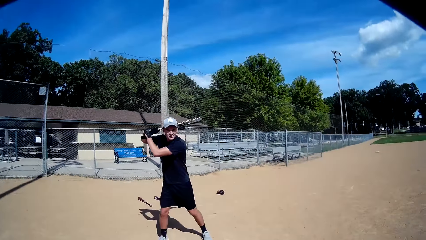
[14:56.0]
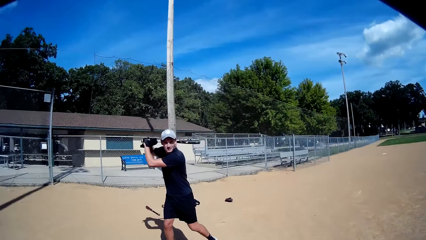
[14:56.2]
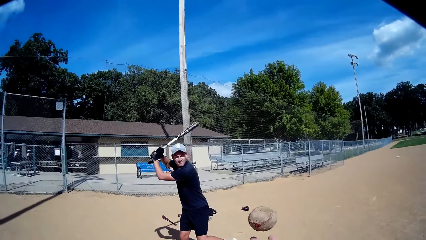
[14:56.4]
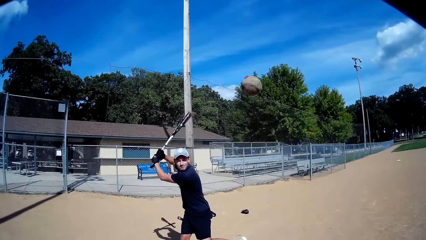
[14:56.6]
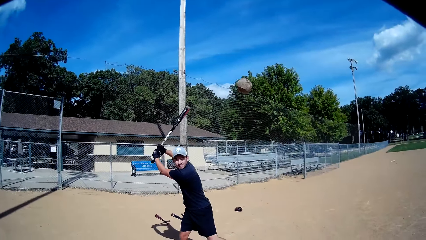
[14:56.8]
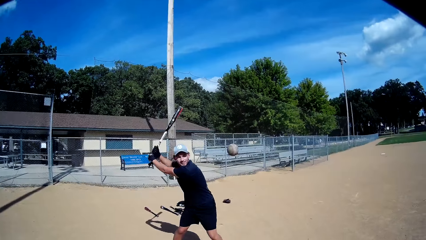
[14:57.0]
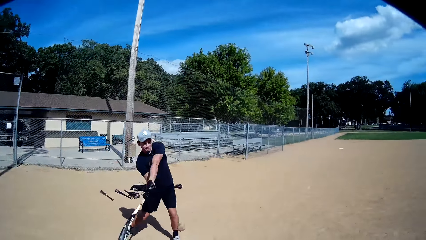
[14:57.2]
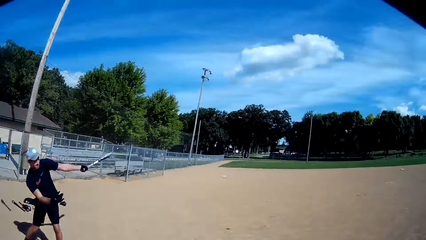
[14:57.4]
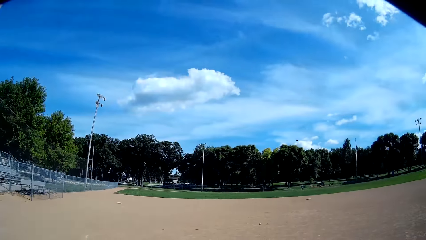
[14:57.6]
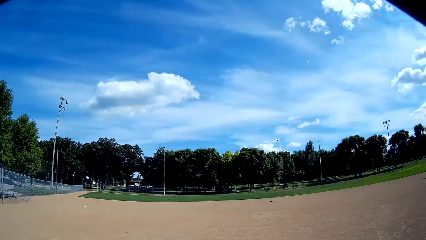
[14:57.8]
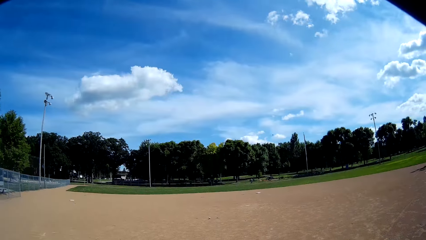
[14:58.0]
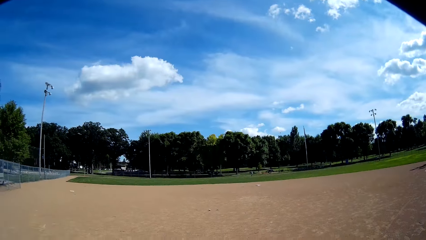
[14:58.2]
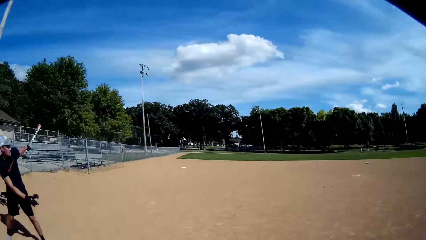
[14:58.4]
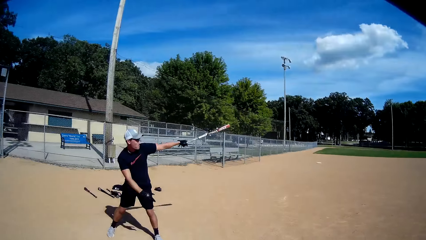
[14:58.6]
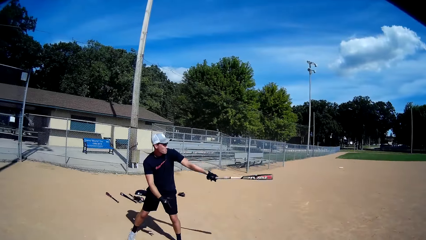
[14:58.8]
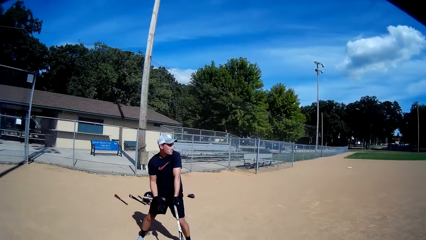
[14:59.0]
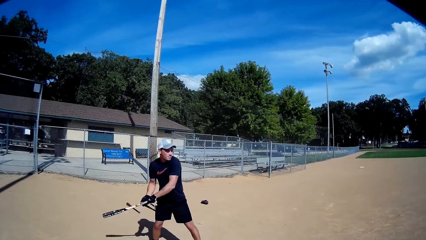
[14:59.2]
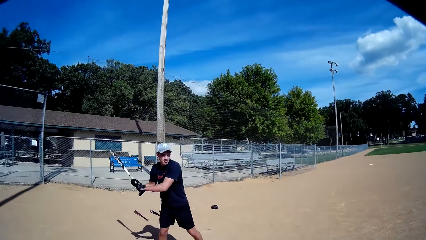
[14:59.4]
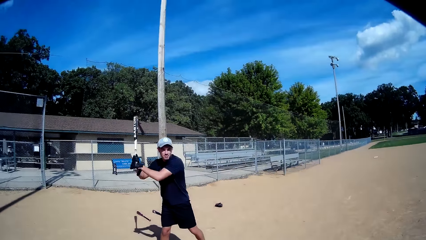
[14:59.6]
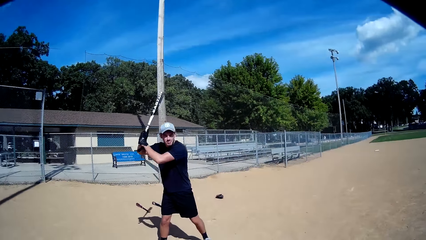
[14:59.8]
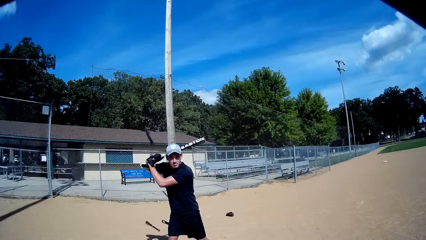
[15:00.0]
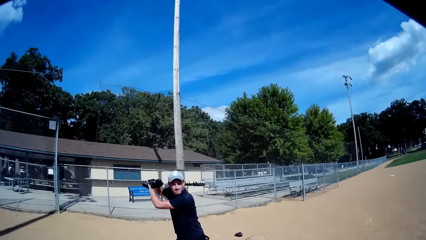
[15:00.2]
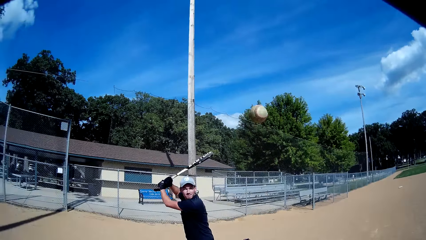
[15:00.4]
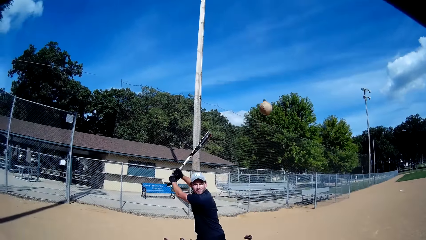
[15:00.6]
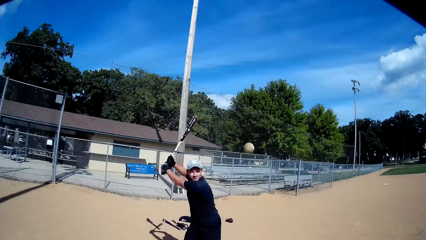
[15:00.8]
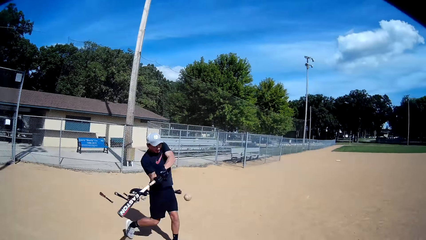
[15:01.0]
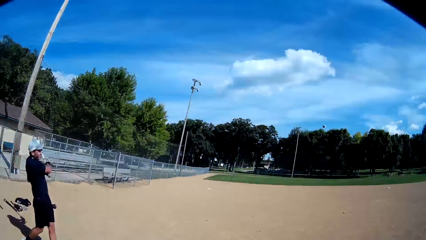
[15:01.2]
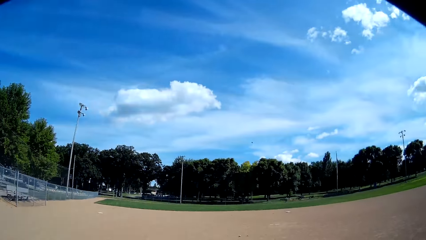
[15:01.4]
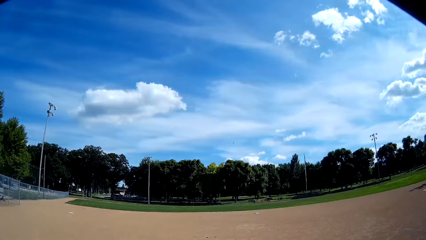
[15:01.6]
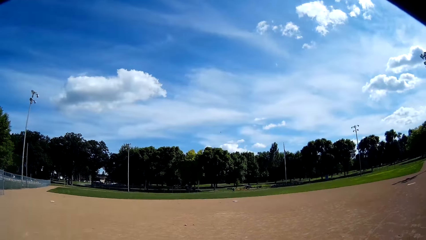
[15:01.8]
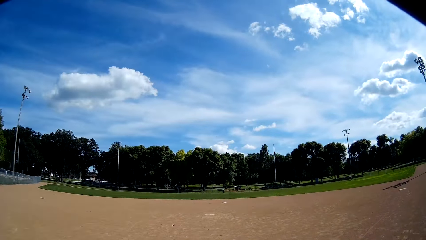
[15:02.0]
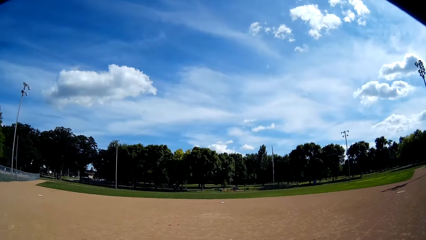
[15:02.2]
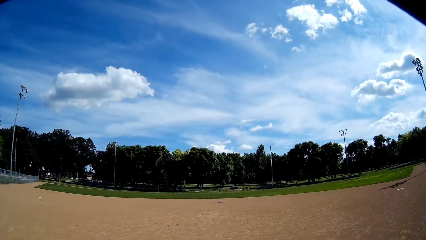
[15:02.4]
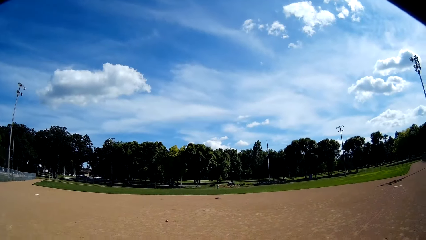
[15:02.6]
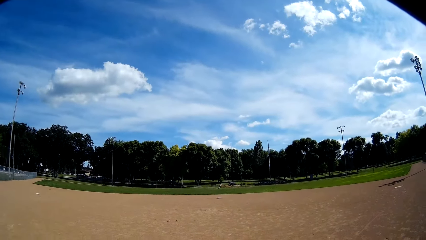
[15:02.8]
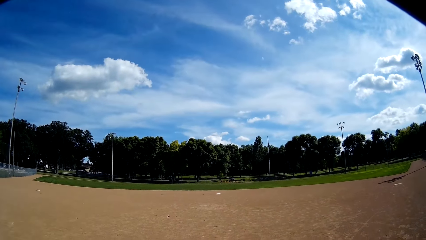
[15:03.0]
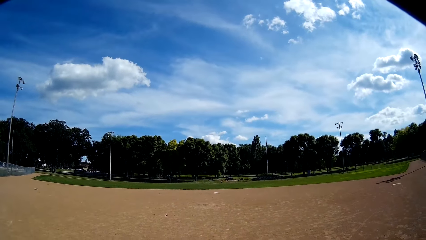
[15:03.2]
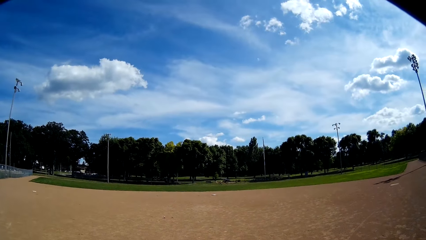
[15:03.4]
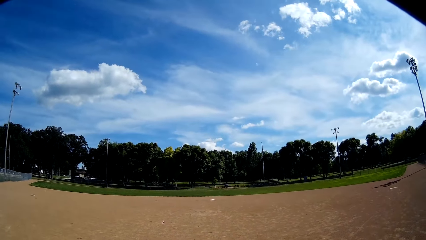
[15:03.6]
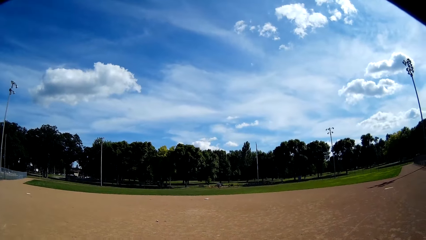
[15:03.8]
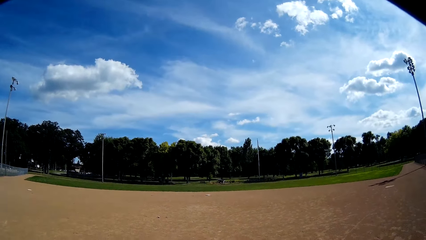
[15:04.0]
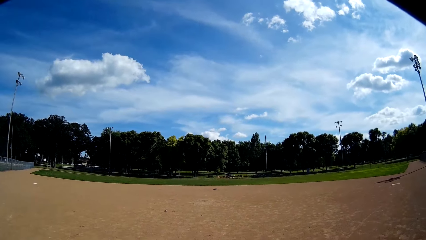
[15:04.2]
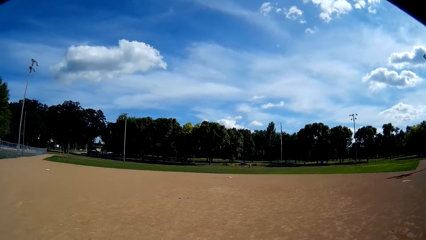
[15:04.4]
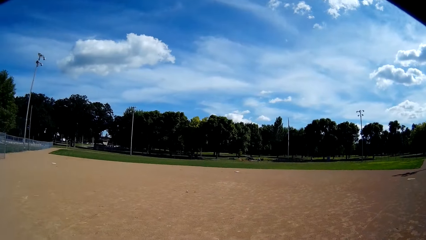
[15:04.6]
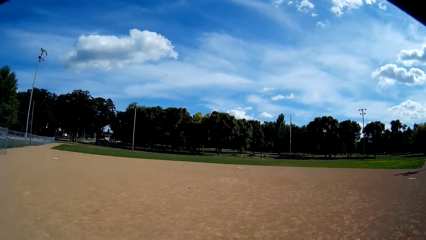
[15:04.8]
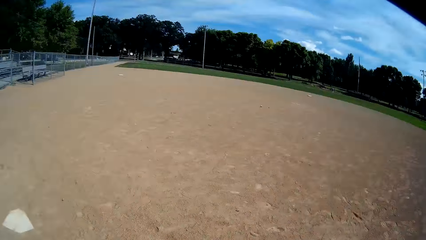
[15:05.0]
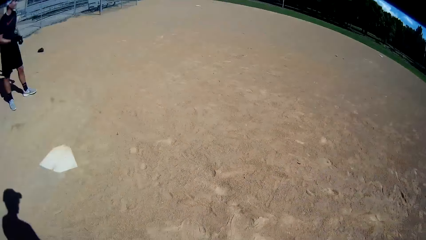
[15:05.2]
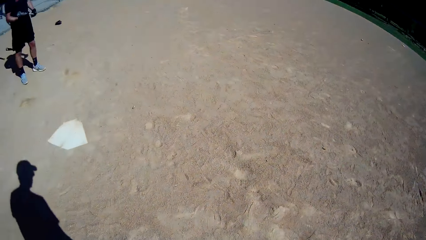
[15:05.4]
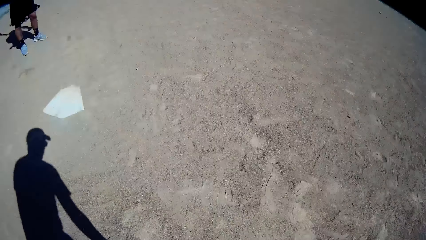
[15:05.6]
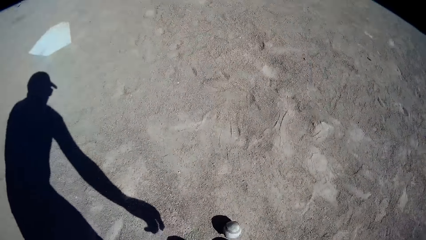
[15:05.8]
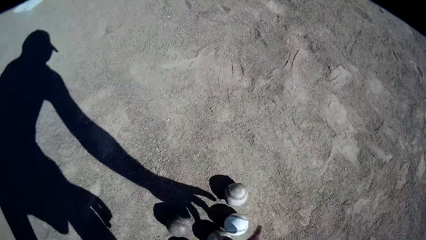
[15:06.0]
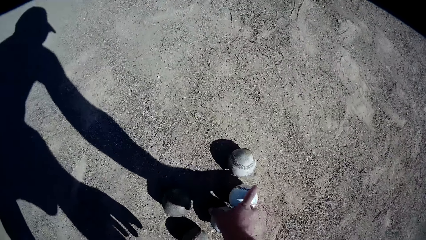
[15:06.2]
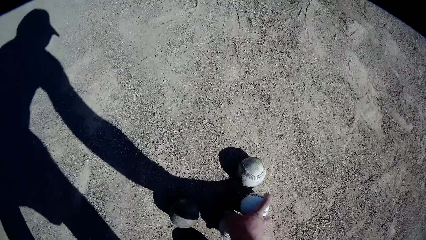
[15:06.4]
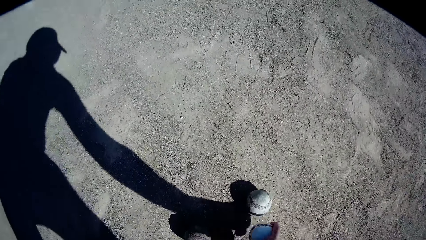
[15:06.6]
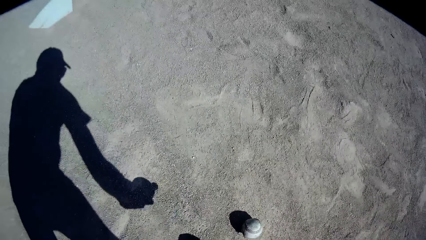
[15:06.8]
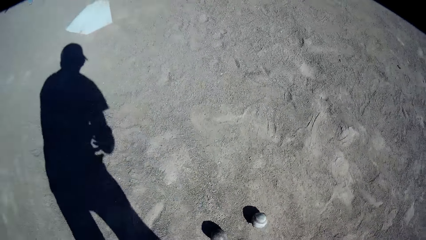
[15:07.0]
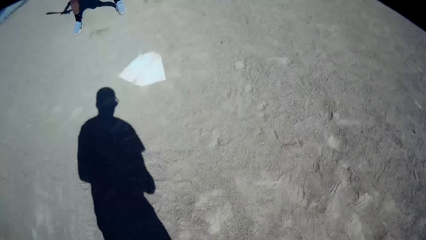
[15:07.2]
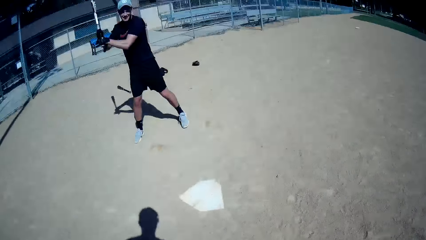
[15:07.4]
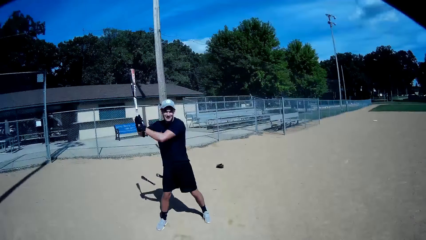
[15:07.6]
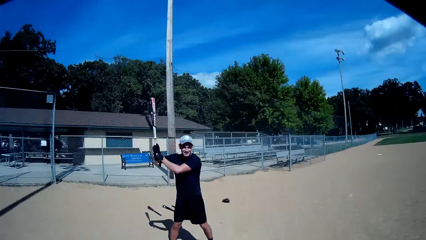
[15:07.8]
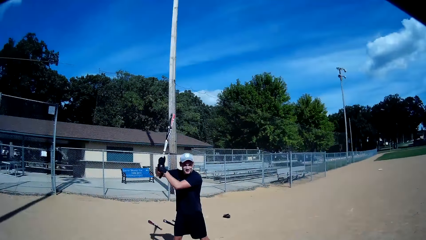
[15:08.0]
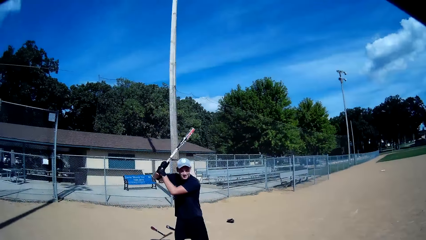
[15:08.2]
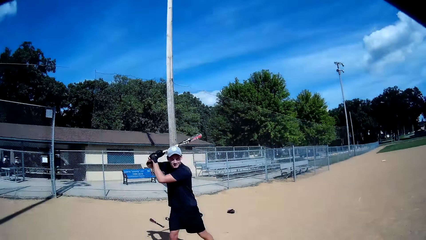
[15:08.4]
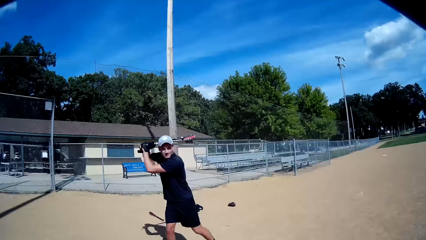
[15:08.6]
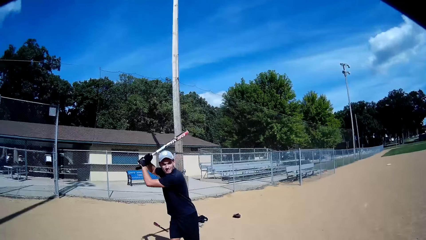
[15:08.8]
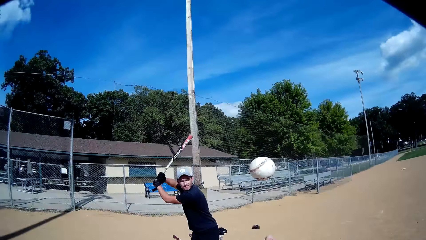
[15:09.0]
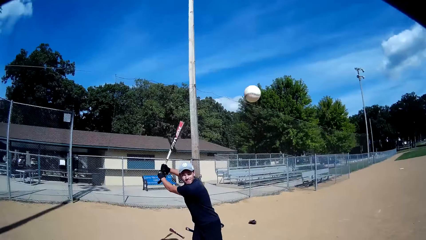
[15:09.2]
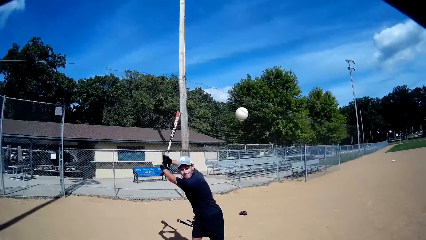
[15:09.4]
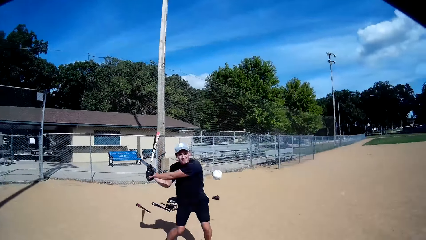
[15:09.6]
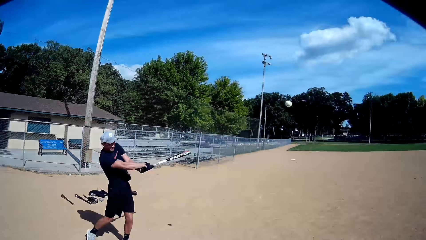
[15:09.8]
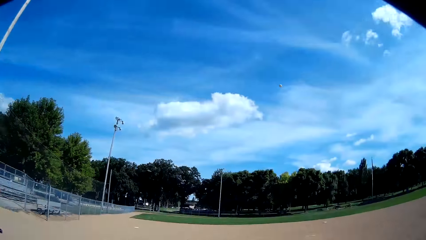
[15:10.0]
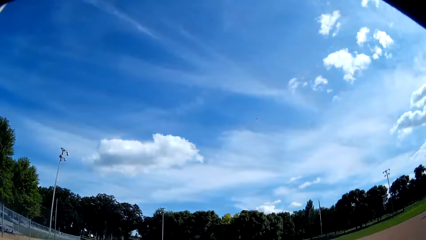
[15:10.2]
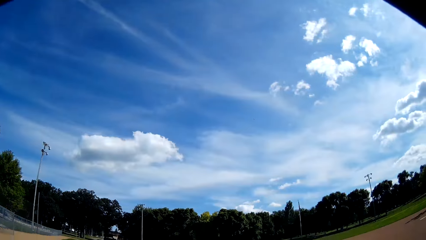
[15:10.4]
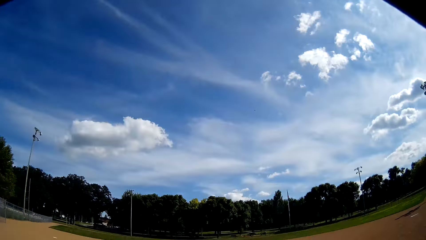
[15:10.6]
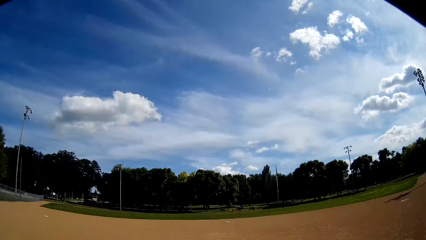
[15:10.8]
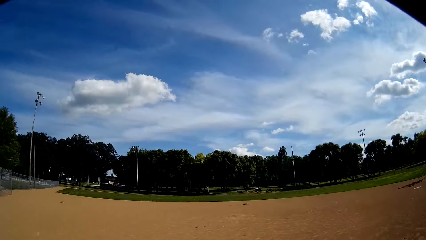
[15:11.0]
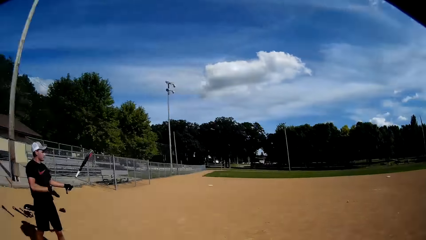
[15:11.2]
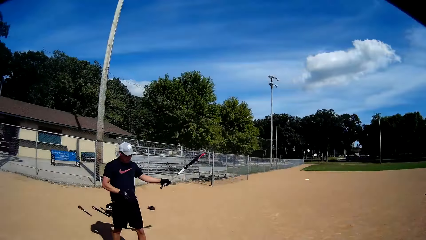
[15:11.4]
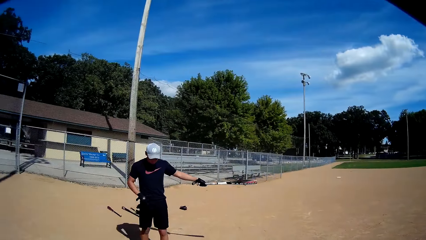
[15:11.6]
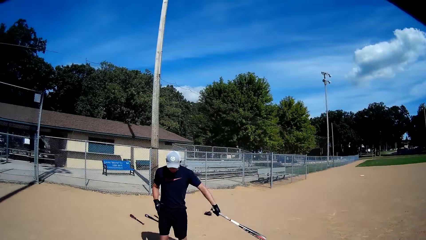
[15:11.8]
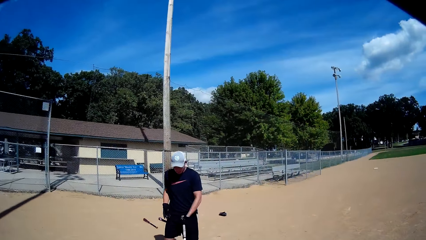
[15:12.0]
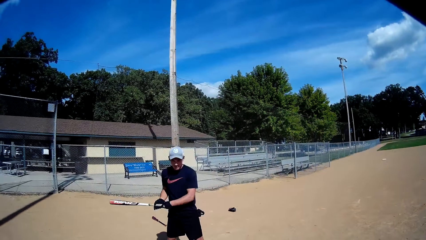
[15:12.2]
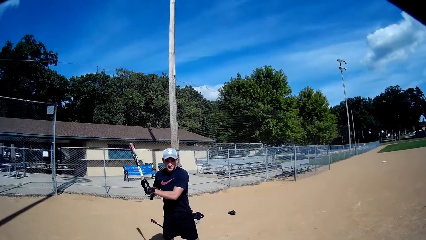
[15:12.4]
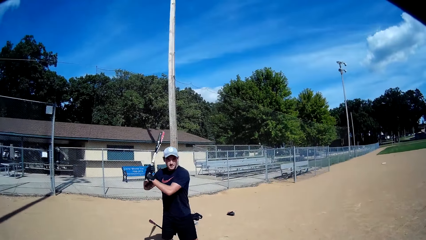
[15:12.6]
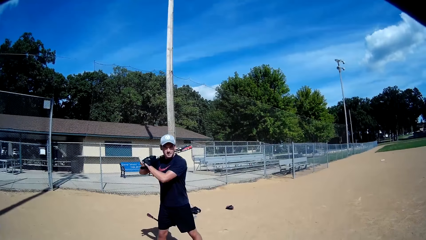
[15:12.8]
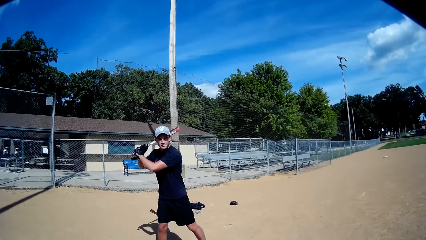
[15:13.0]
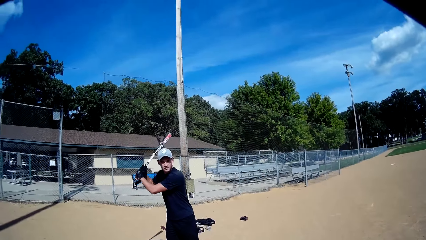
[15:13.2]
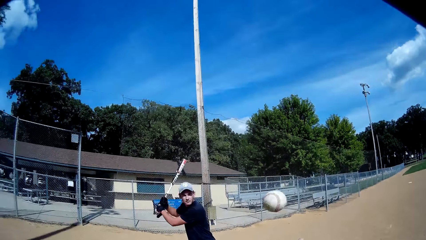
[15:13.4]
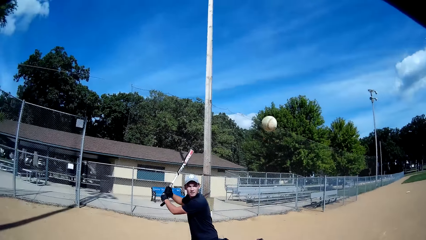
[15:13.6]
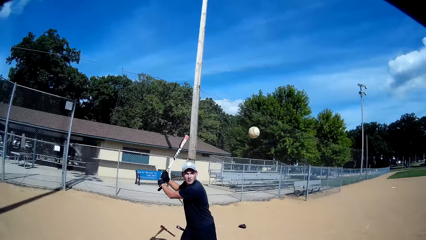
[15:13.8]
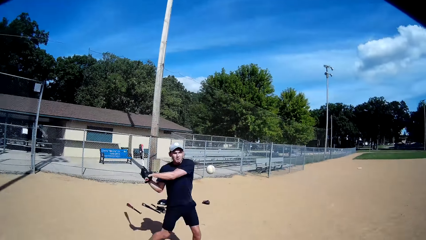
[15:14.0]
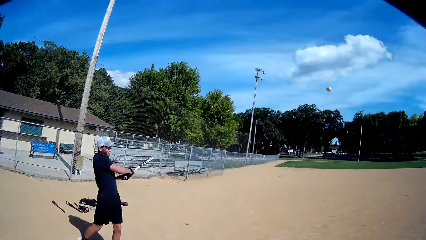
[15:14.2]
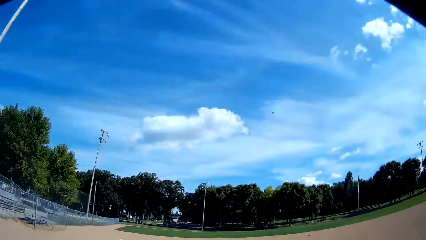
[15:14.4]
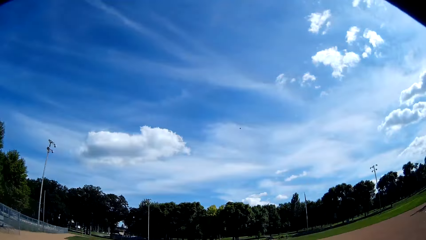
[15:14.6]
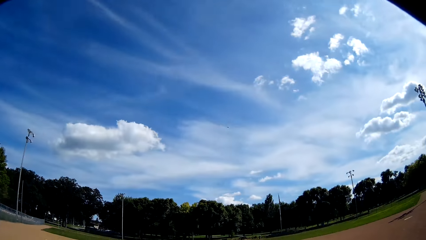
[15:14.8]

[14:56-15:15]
A man holds the baseball bat. The camera wearer throws another baseball to the man. The man hits the baseball. The camera wearer looks at the baseball. The man holds the baseball bat. The camera wearer throws another baseball to the man. The man hits the baseball. The camera wearer looks at the baseball, picks up some baseballs from the floor and holds the baseball. The man holds the baseball bat. The camera wearer throws another baseball to the man. The man hits the baseball. The camera wearer looks at the baseball. The man holds the baseball bat. The camera wearer throws another baseball to the man. The man hits the baseball.
